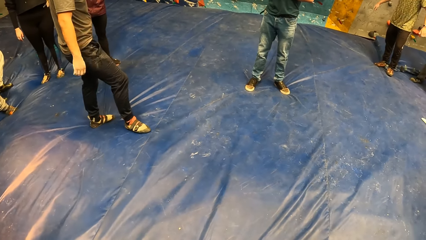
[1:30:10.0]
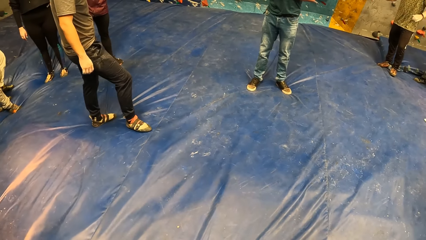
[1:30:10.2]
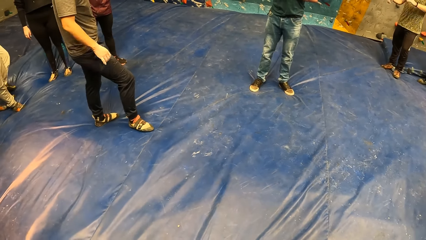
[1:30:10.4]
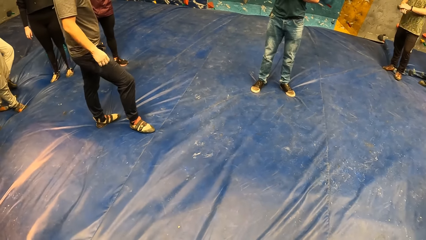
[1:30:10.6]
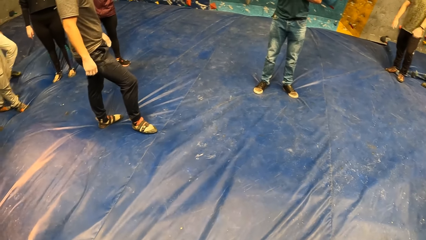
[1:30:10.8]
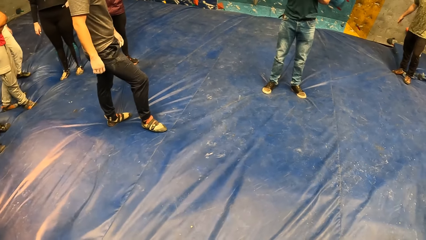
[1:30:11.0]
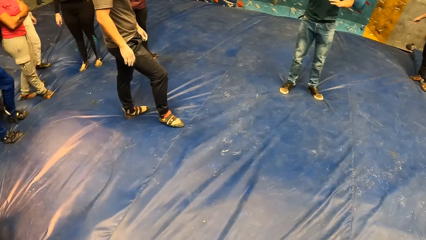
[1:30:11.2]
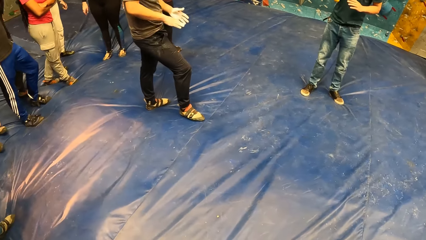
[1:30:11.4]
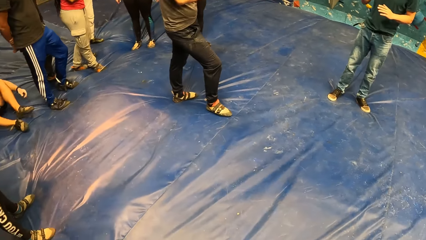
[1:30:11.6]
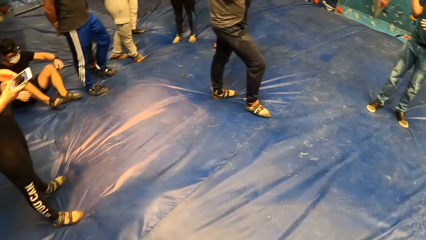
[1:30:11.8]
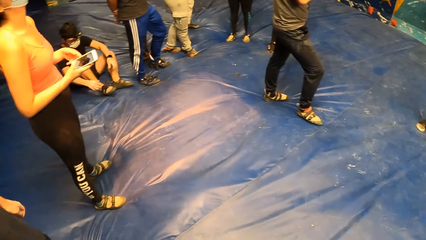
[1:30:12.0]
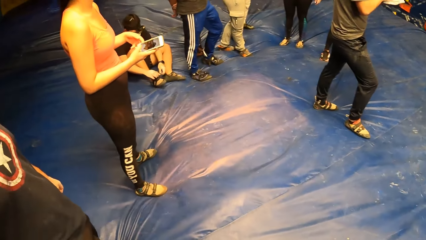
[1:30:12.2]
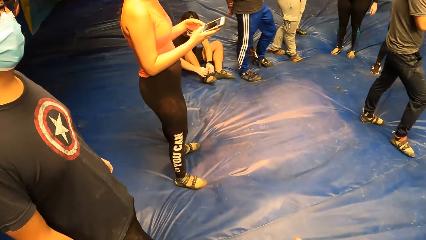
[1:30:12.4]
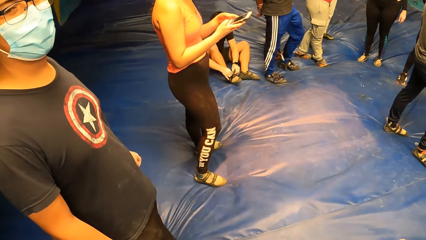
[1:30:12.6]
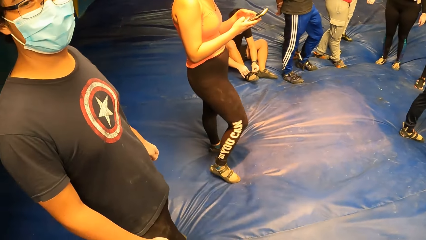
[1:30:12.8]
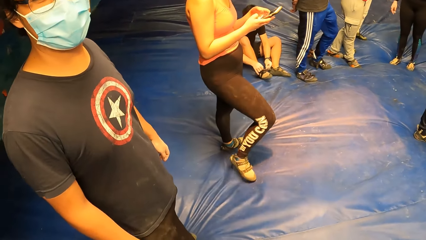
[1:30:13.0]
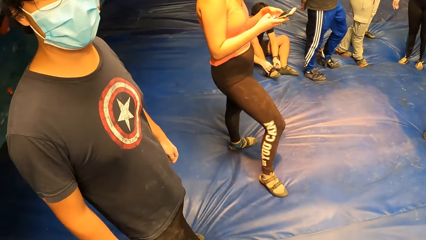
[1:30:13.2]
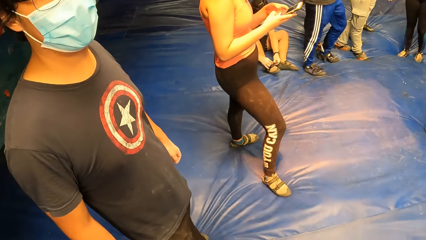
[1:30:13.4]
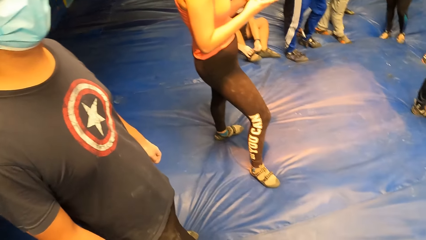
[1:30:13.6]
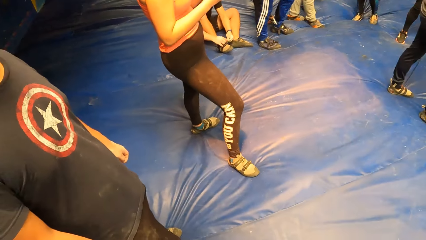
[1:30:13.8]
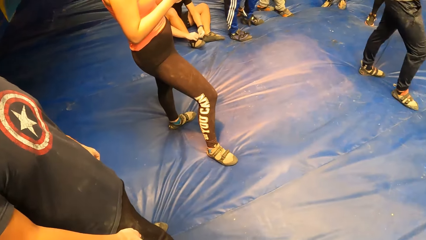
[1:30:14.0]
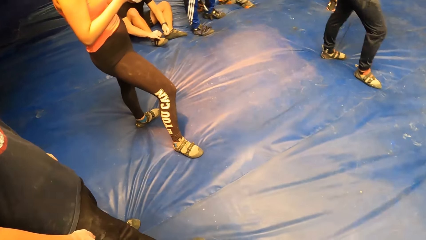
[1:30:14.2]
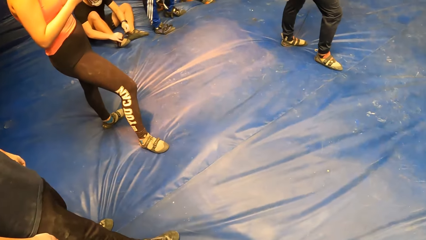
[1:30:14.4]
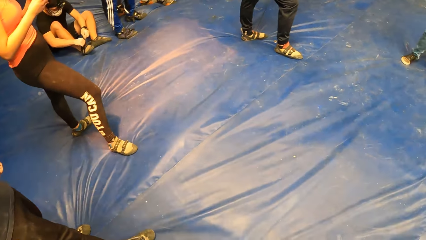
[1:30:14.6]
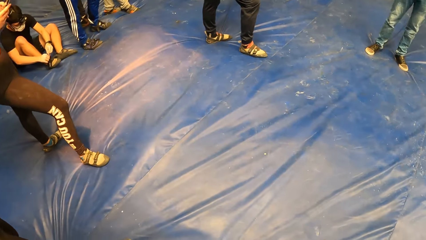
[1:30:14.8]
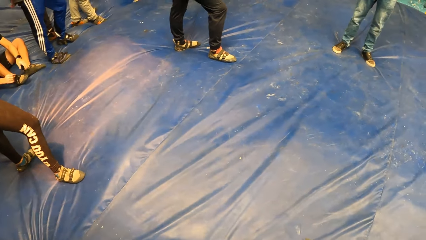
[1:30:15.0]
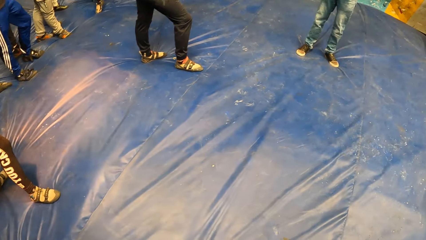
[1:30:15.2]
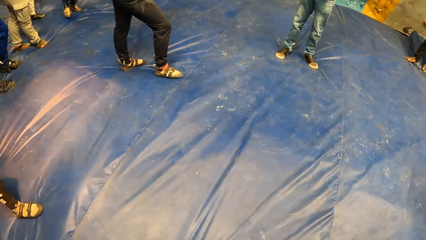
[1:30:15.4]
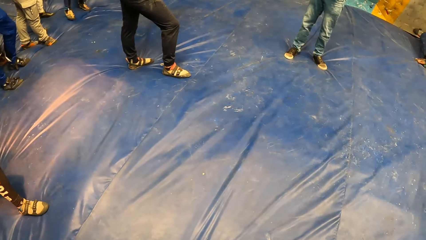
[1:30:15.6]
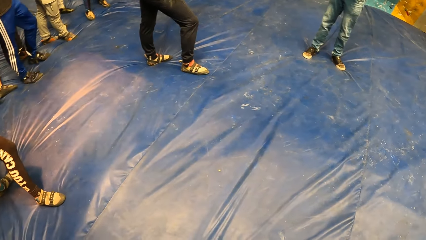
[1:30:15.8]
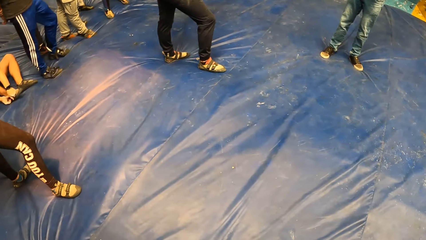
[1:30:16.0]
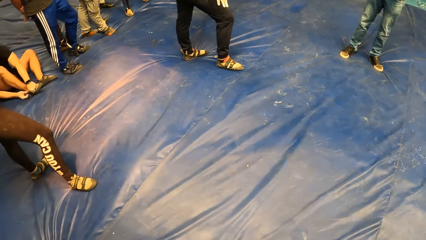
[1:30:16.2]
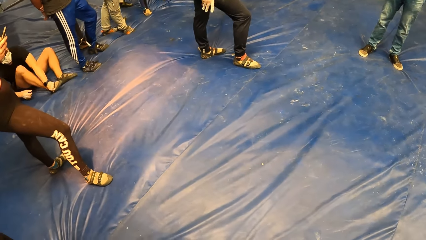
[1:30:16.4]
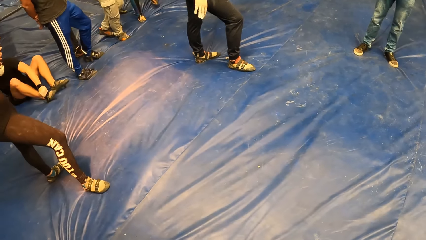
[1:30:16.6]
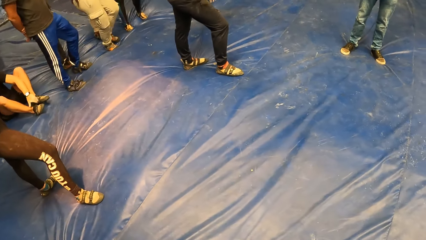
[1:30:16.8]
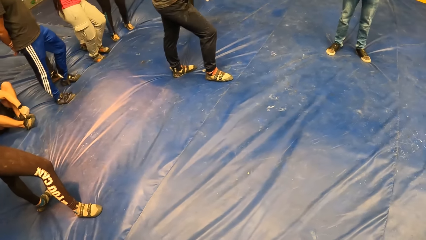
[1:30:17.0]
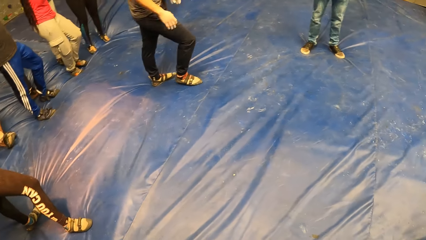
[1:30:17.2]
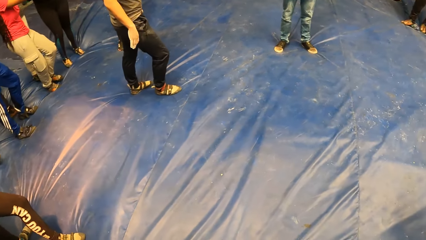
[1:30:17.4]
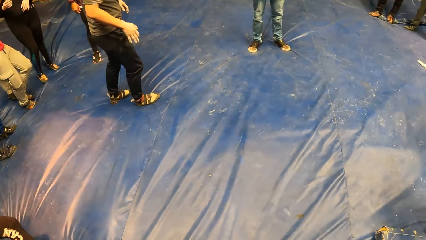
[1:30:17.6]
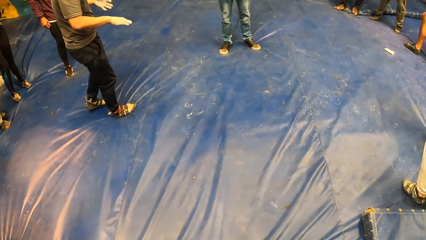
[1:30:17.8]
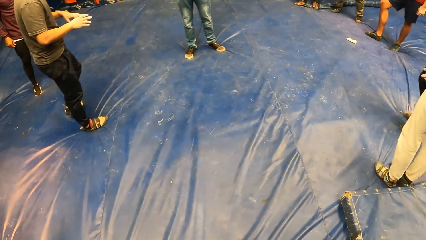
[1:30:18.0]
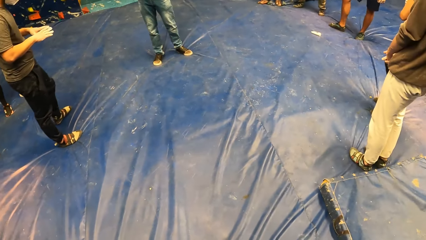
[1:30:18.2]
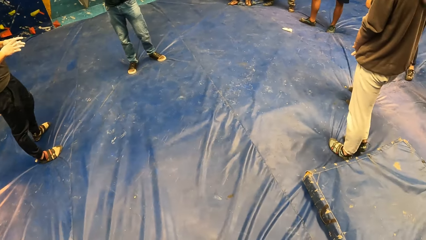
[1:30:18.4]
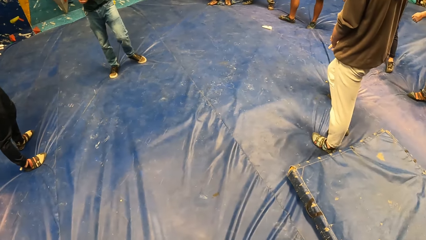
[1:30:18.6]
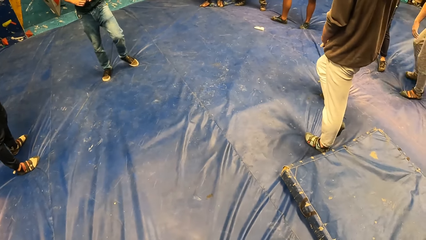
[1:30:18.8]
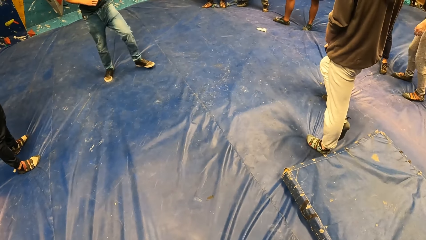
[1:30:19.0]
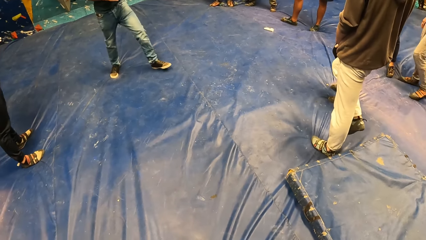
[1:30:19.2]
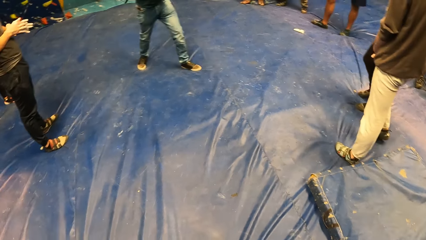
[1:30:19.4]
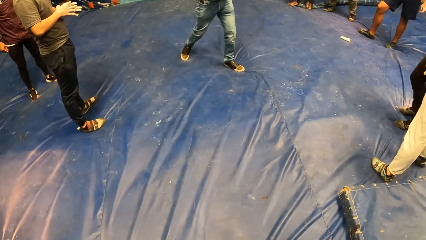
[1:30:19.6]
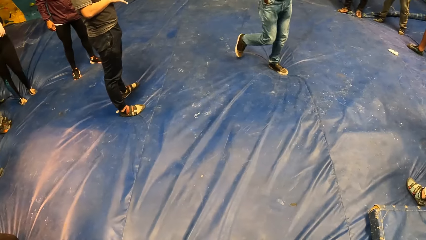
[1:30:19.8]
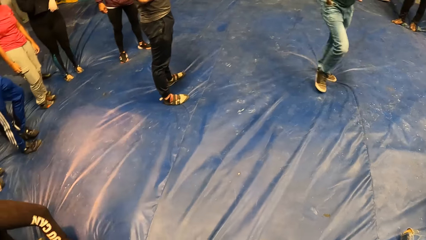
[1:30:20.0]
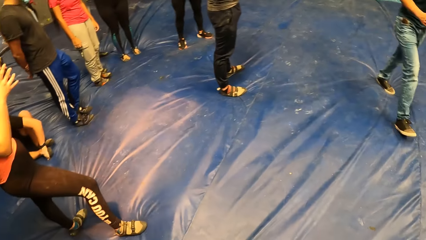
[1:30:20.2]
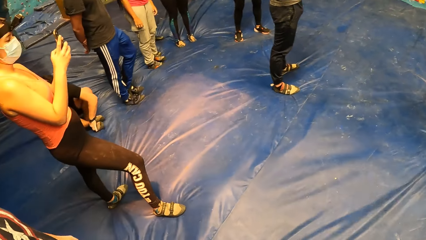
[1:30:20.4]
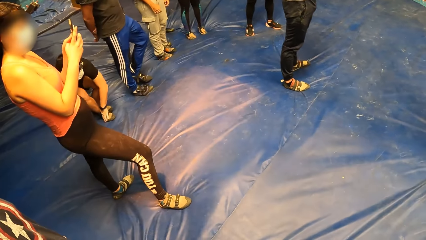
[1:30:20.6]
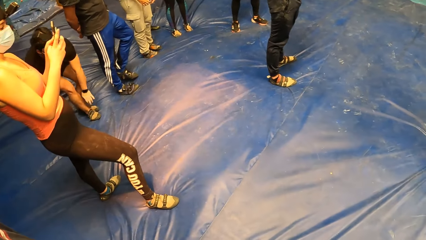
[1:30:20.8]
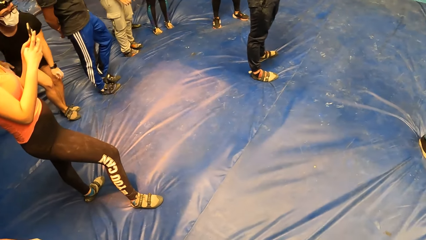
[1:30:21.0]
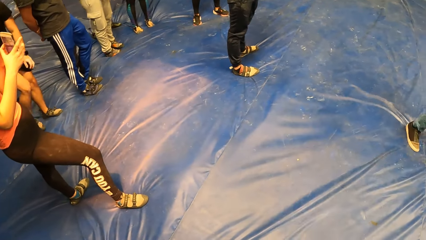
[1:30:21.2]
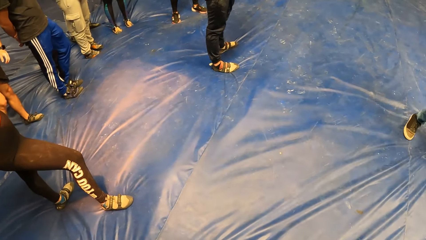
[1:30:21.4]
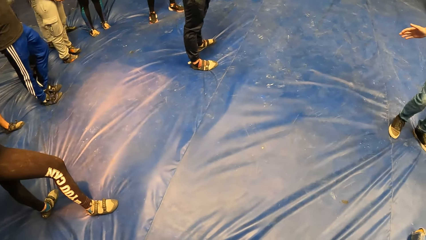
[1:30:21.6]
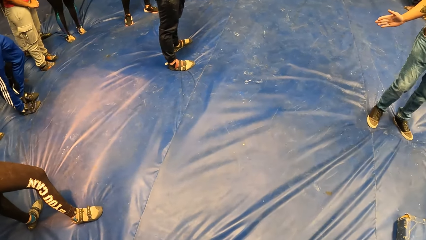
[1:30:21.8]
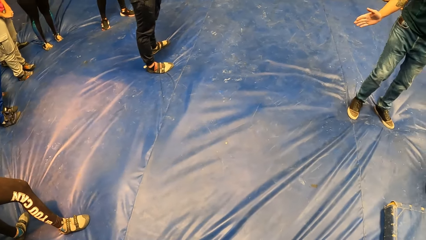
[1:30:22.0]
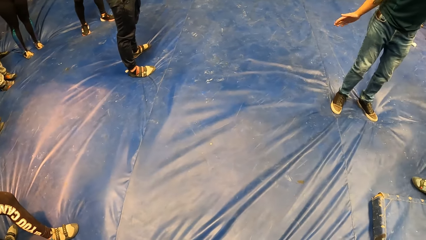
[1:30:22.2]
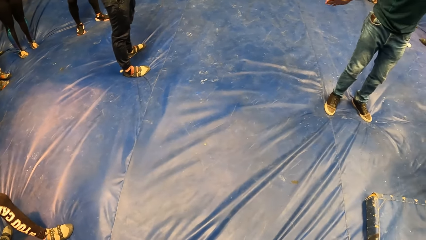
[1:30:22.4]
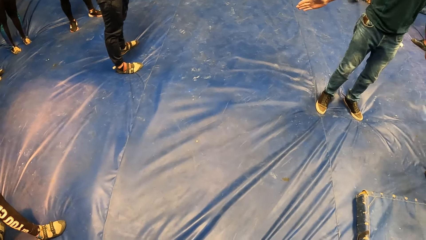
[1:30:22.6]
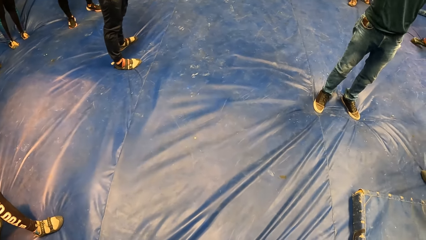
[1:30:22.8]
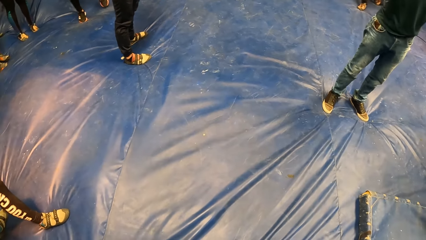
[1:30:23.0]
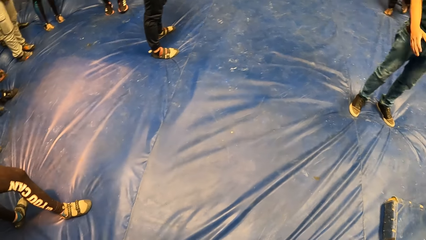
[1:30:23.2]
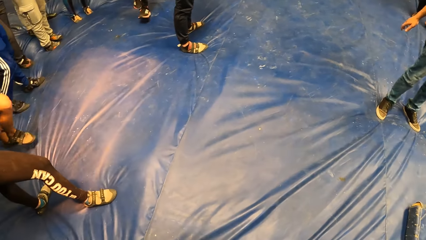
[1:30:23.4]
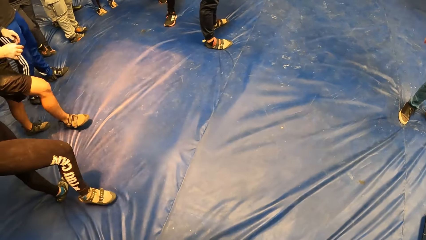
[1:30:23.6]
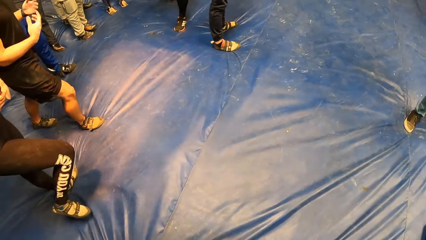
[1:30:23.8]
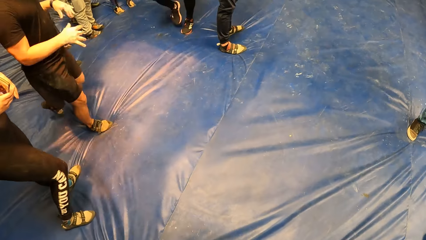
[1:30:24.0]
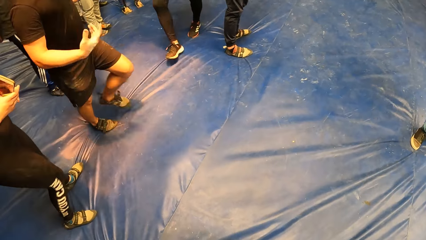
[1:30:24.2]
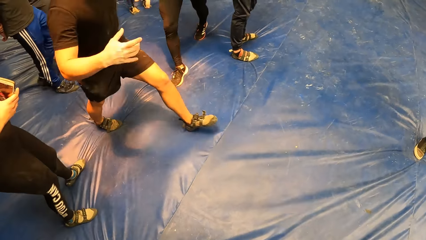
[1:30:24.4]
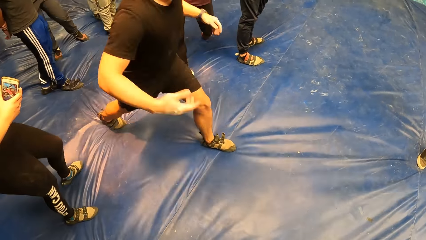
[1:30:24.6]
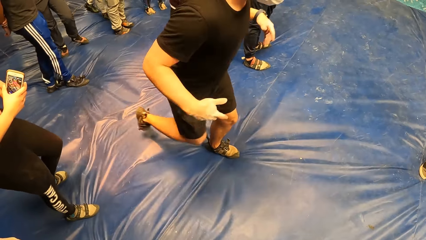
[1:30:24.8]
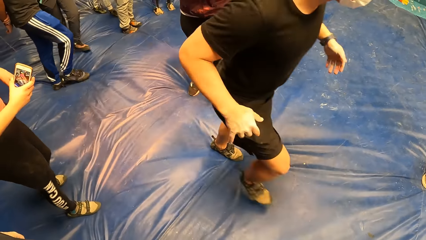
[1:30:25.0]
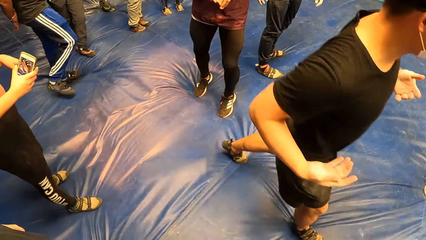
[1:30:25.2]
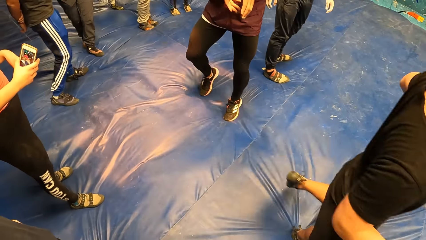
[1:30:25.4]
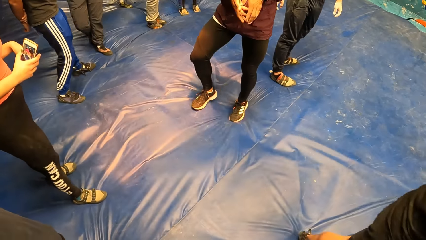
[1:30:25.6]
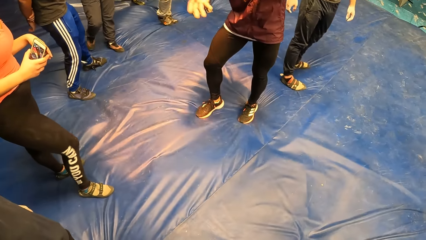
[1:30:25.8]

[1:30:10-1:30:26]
A man moves hands and claps hands. The camera wearer looks around. Another man holds hands together. The camera wearer looks around. A woman moves a leg and uses a phone. Another man rises from a bouldering mat on the floor. Another man interacts with the group of people. The man who rose from the bouldering mat flaps both hands.
